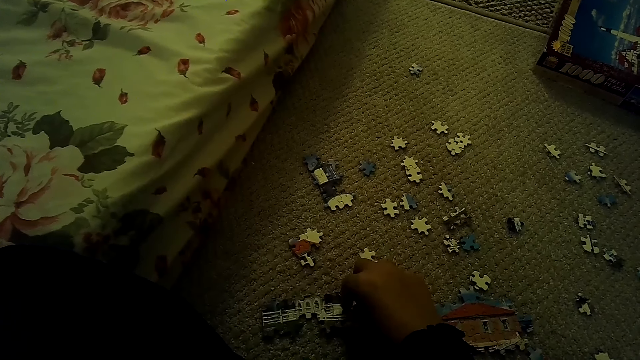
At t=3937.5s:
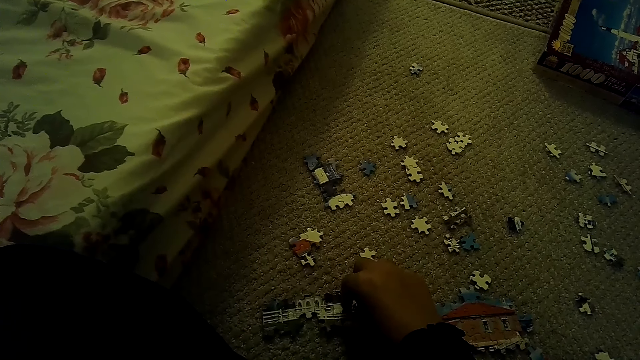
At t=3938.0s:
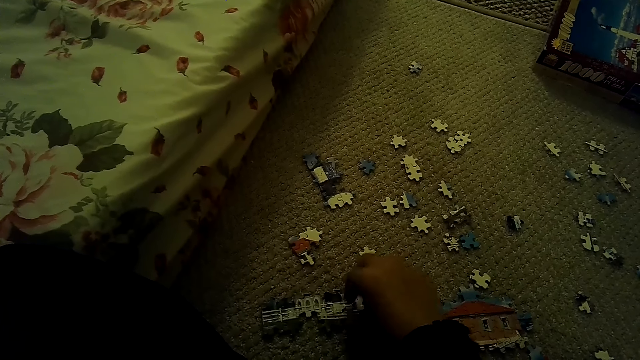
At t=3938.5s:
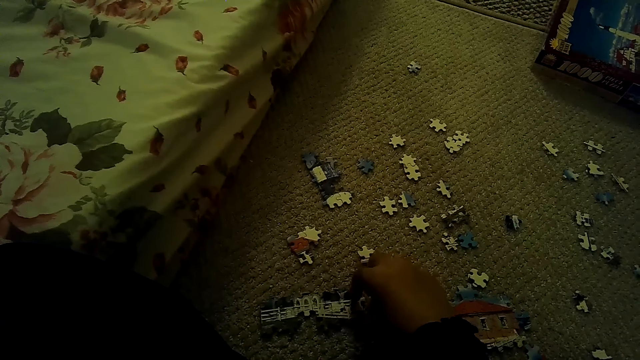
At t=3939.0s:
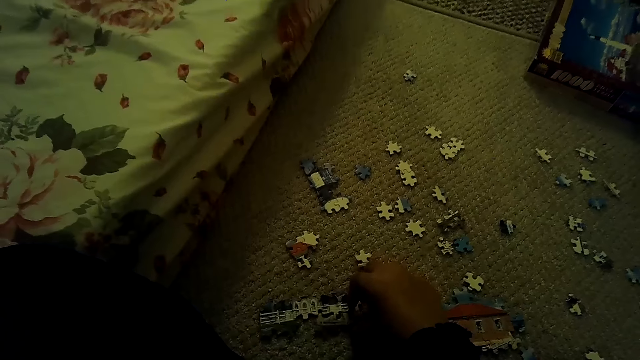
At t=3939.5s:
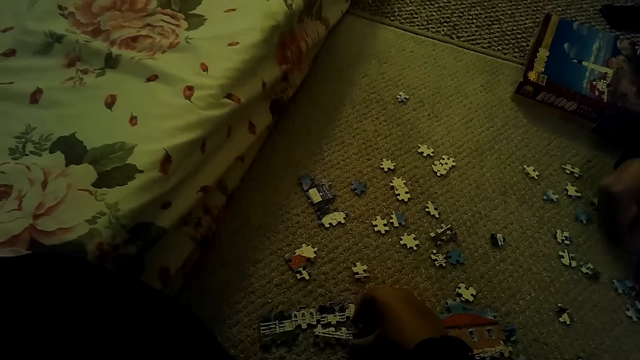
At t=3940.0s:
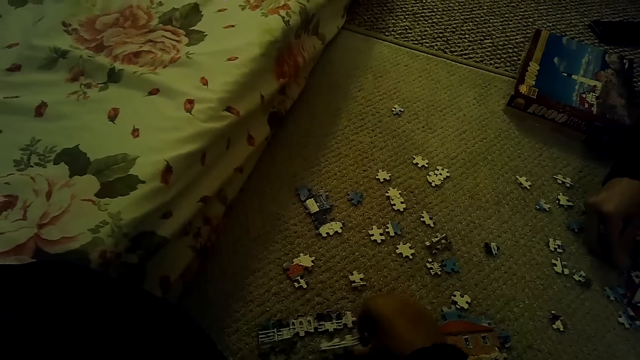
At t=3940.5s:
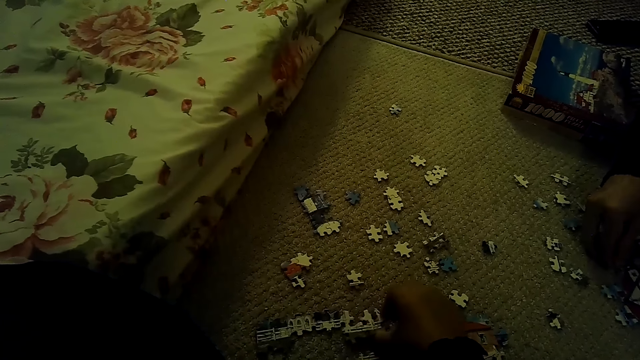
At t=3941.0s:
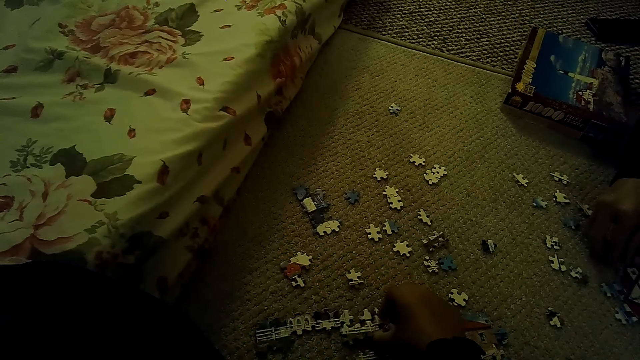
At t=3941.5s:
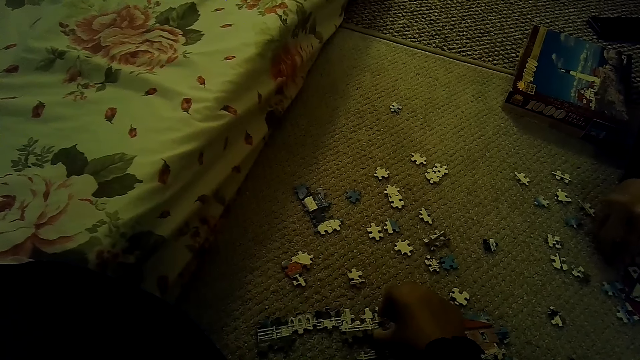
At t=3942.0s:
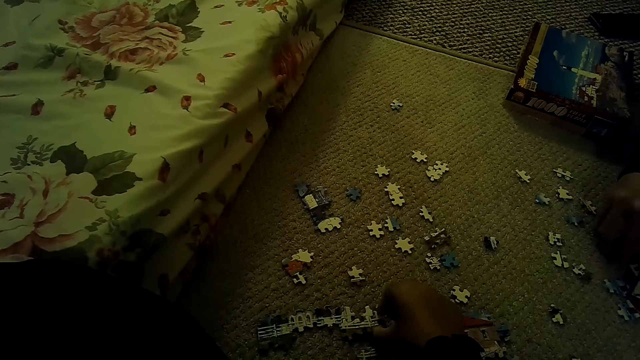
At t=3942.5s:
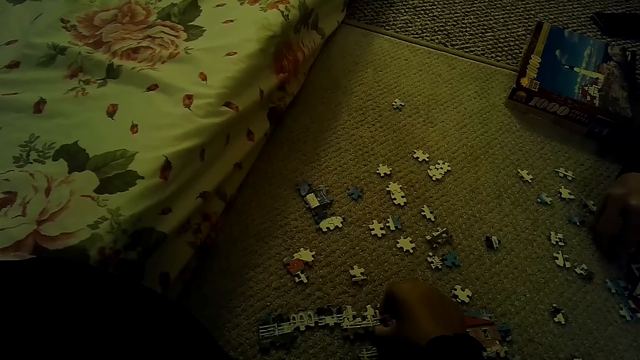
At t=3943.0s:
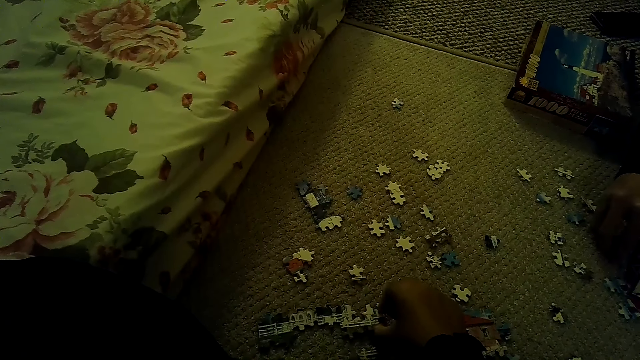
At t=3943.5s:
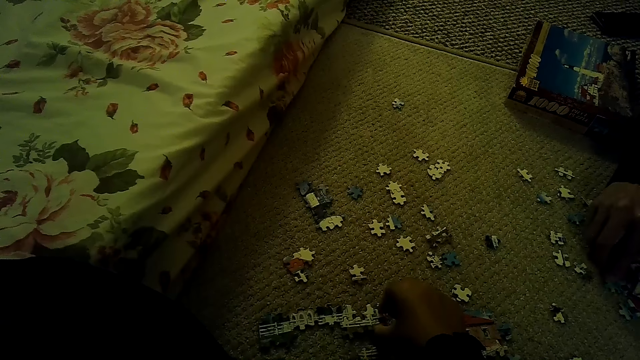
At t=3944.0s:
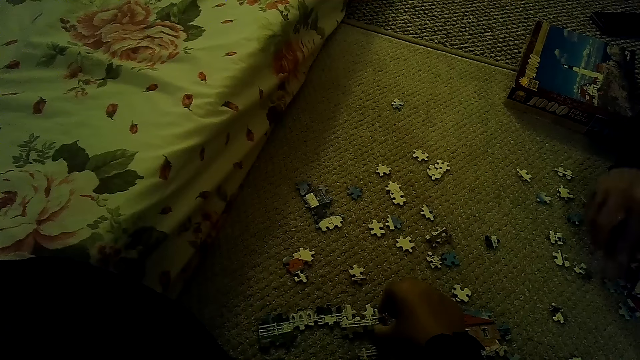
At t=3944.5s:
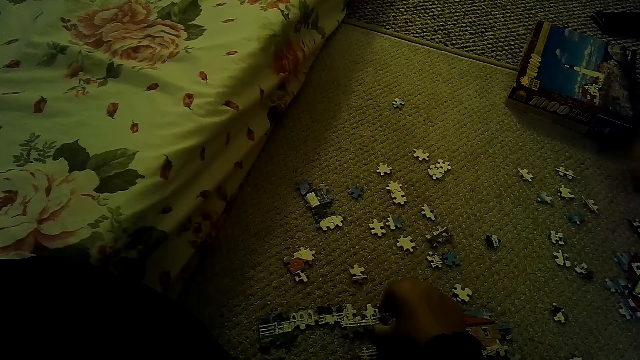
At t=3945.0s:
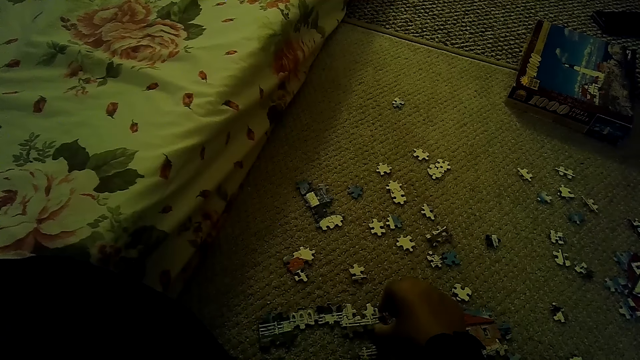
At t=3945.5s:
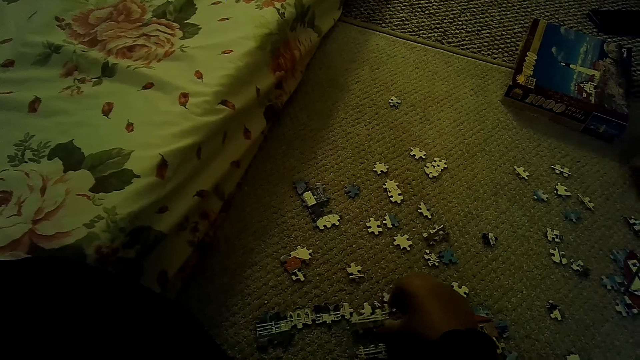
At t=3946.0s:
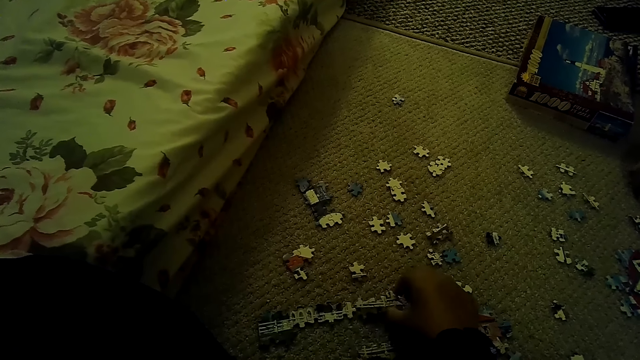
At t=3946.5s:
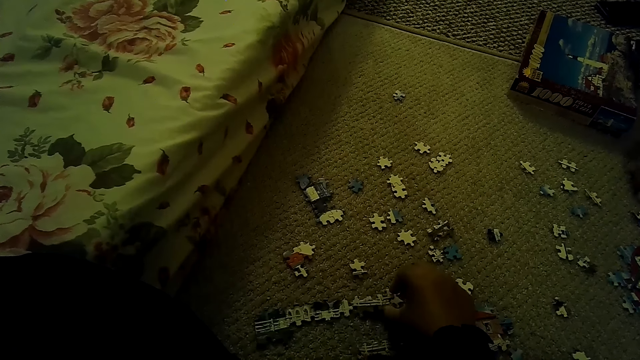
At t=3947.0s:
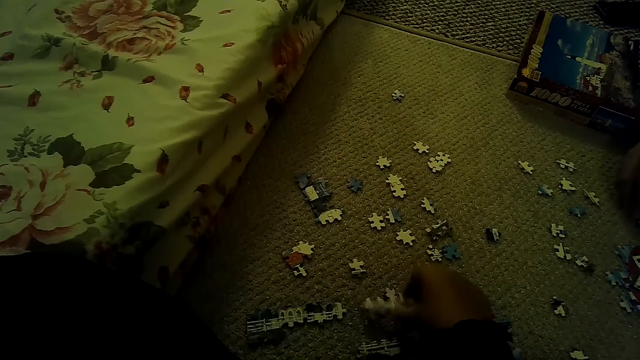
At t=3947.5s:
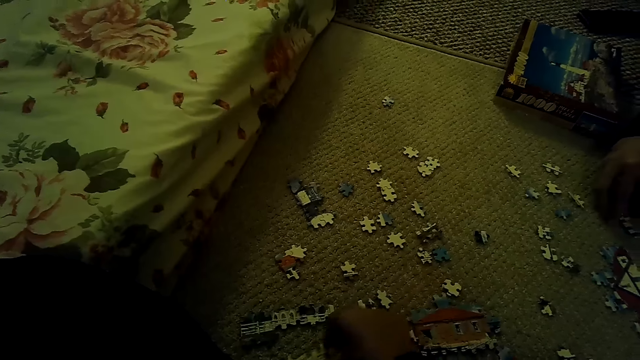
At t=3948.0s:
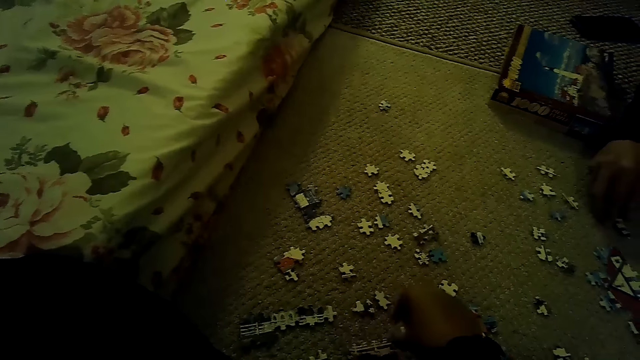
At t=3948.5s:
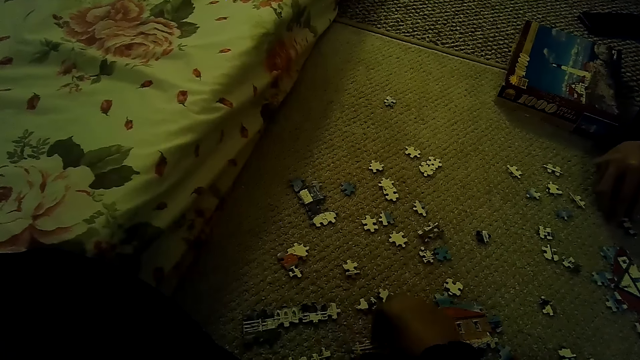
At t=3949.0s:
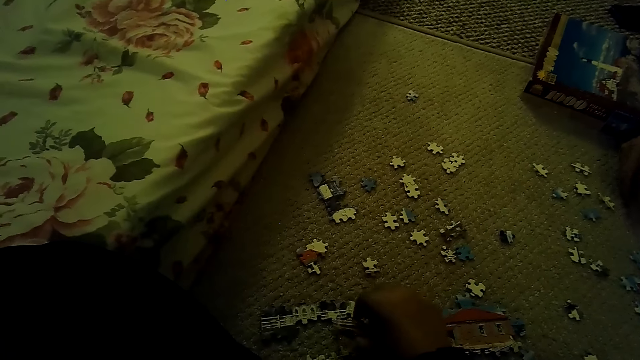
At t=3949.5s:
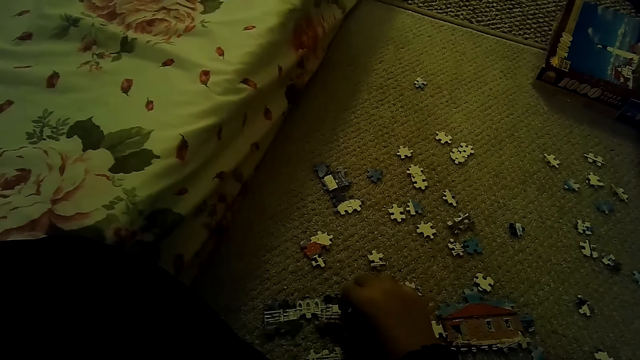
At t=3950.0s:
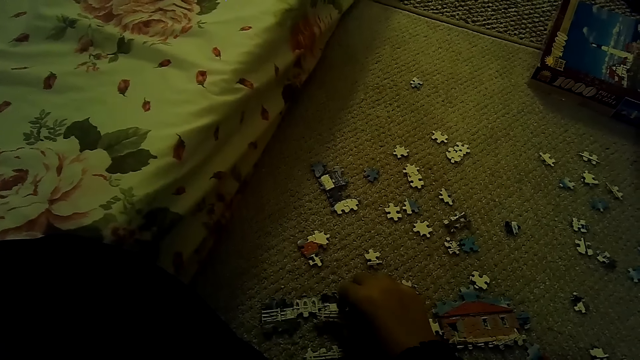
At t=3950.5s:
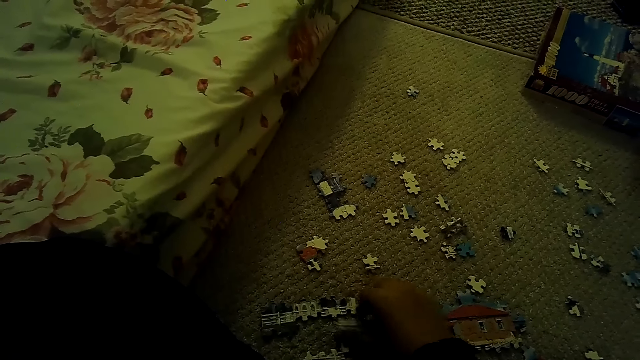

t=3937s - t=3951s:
The camera wearer moves the puzzle piece.

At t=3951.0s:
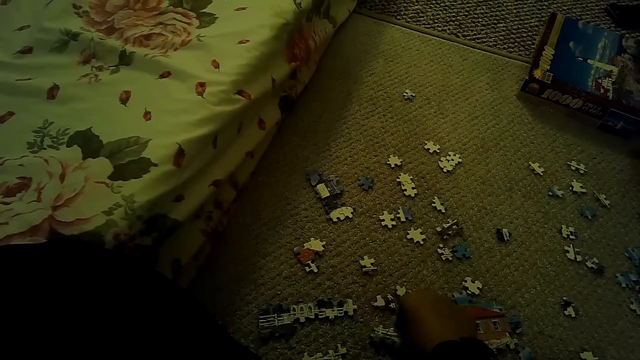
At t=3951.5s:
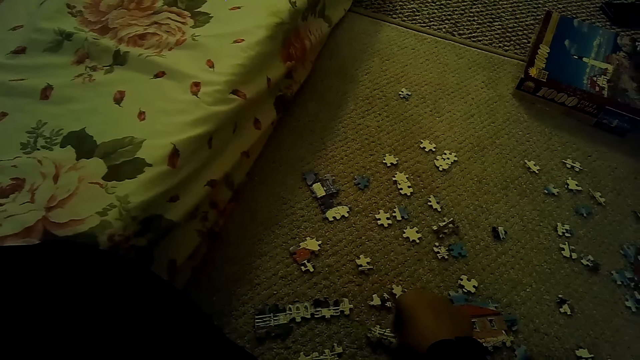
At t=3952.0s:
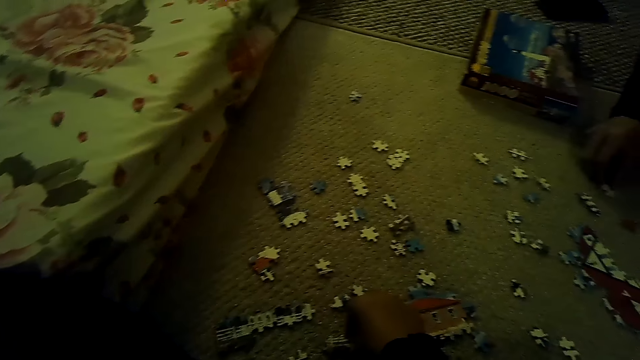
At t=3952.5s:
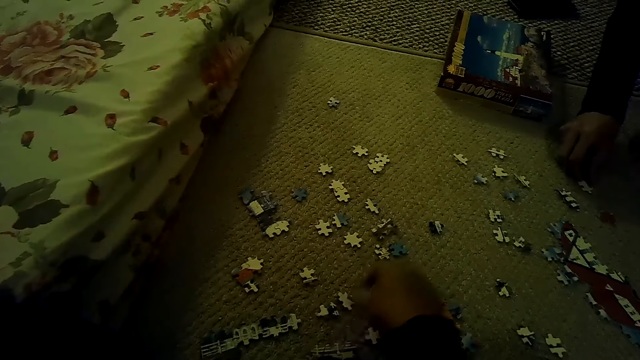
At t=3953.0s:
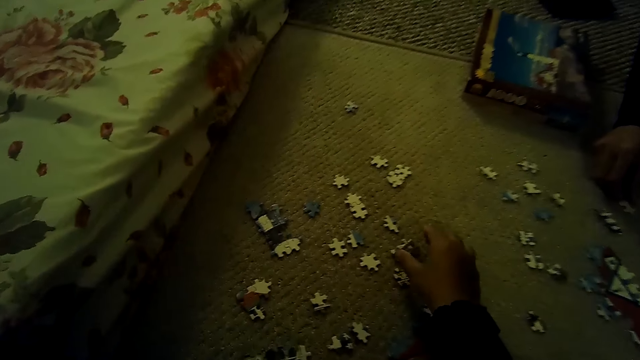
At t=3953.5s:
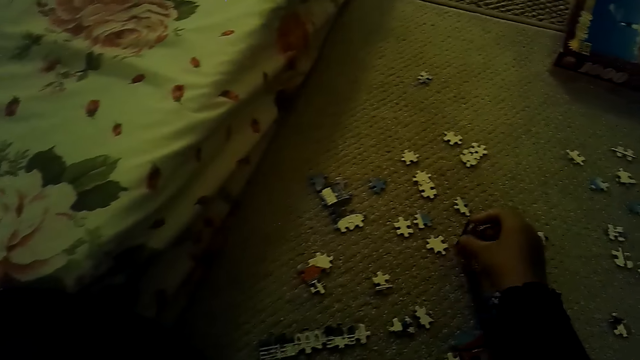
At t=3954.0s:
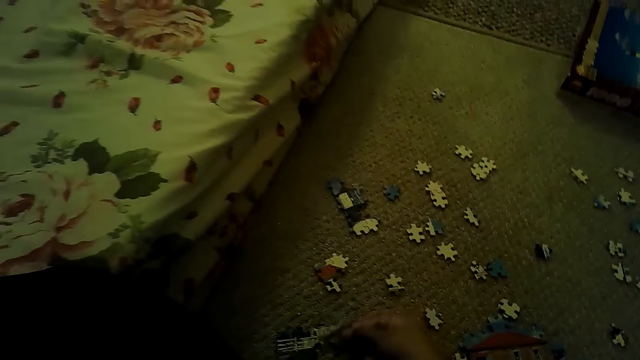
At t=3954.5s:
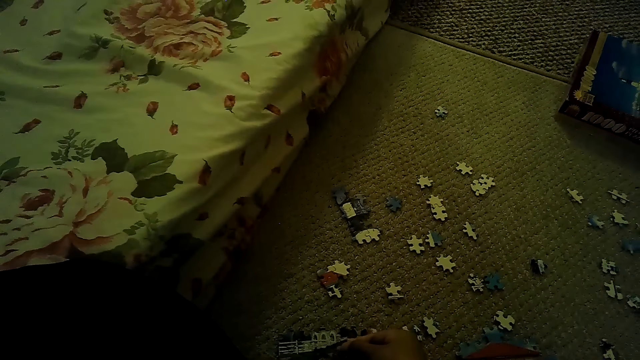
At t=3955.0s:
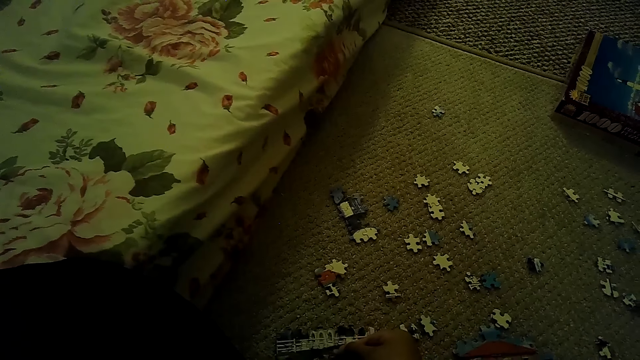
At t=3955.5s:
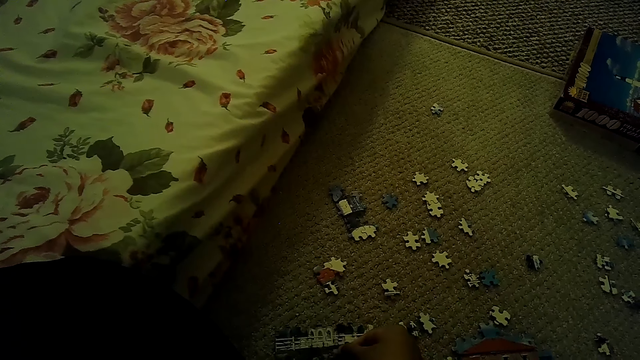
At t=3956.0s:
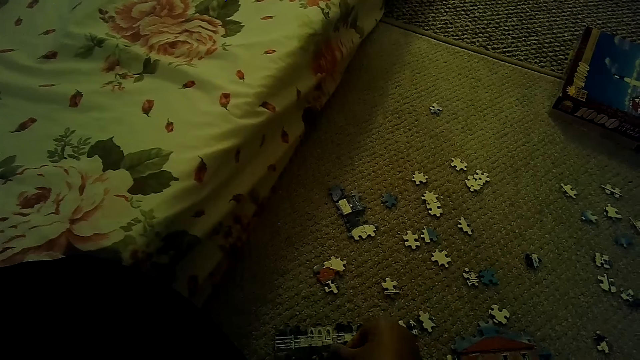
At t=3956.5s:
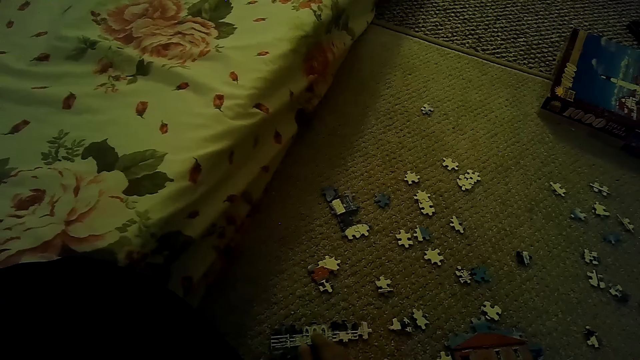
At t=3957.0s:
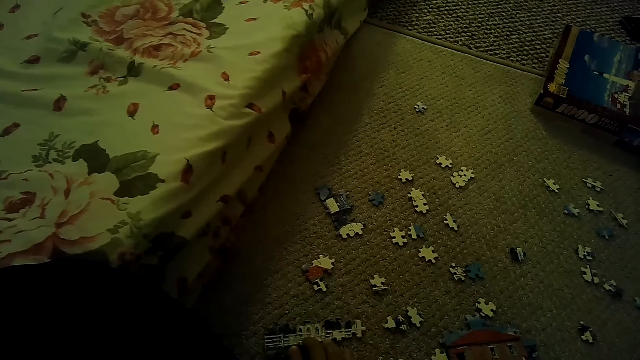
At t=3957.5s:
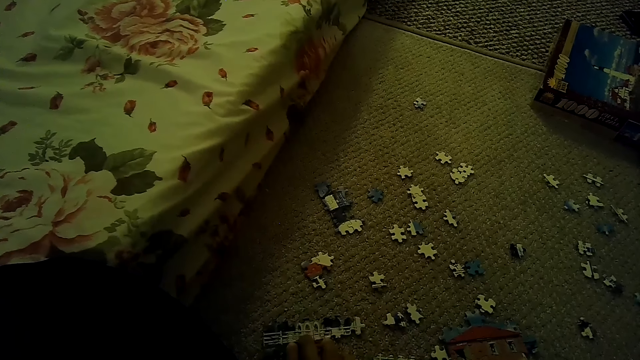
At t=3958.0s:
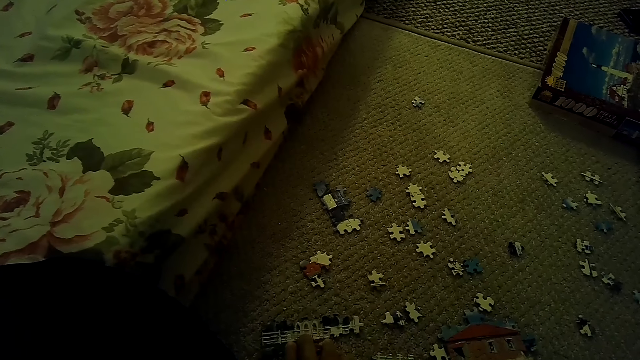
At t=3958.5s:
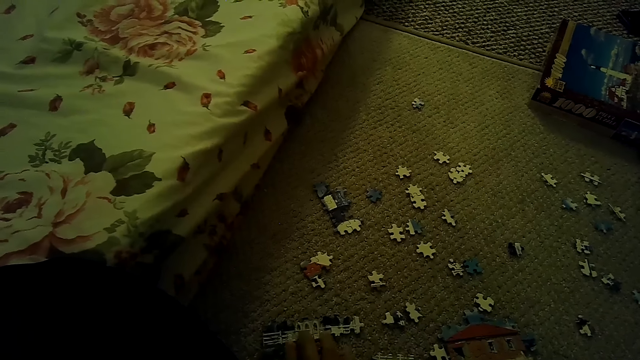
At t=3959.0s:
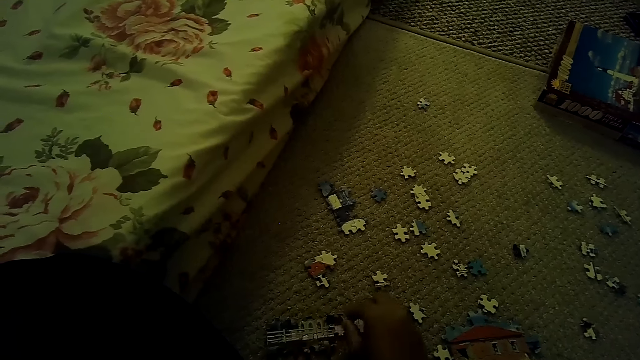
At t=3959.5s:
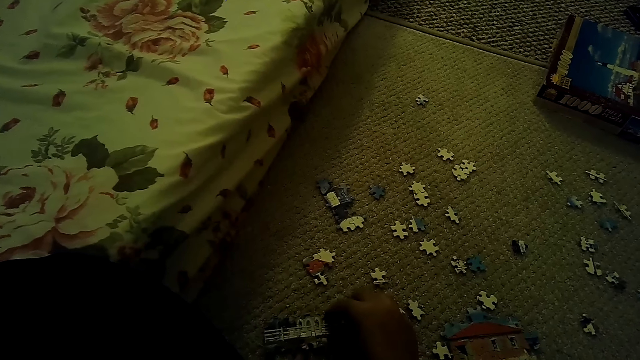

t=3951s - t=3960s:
The camera wearer picks a puzzle piece.
